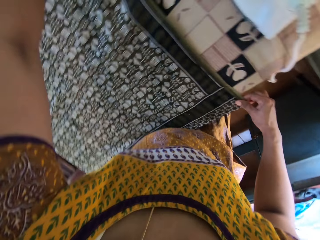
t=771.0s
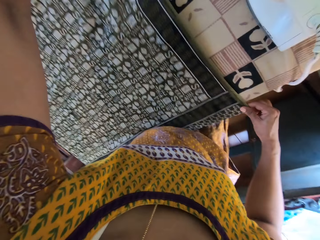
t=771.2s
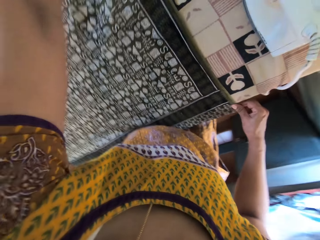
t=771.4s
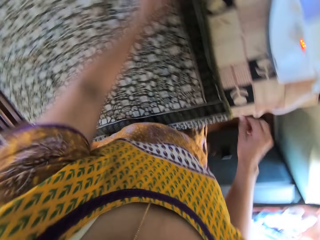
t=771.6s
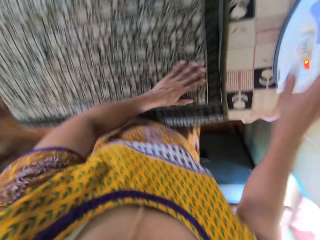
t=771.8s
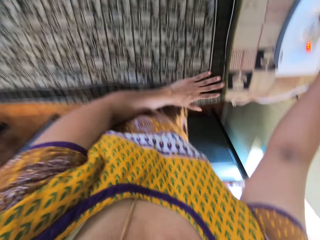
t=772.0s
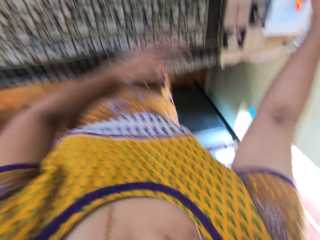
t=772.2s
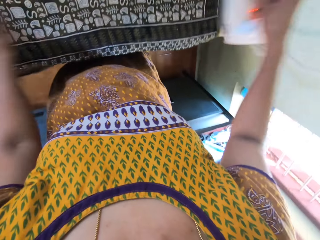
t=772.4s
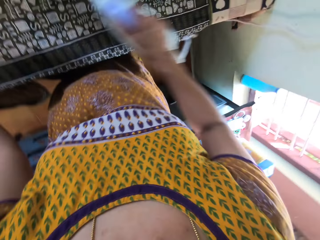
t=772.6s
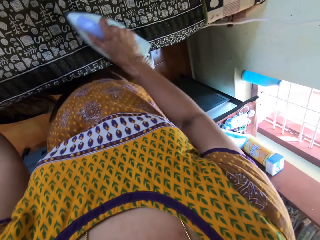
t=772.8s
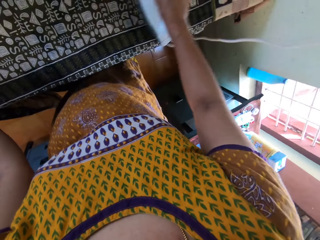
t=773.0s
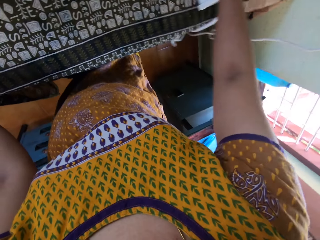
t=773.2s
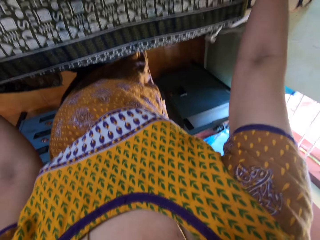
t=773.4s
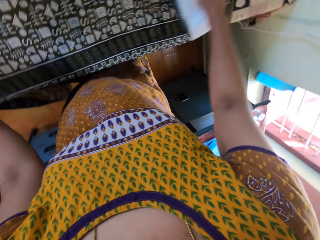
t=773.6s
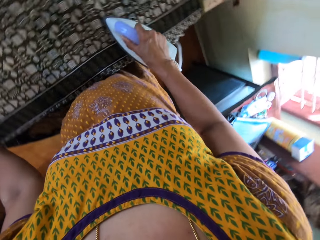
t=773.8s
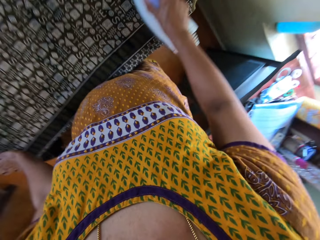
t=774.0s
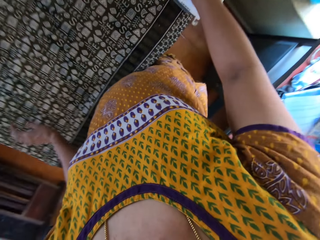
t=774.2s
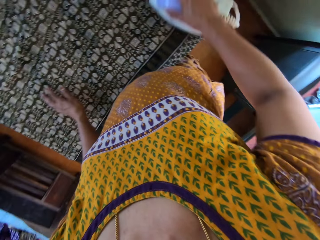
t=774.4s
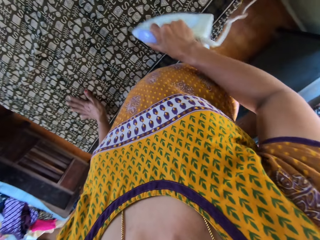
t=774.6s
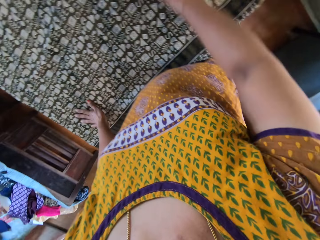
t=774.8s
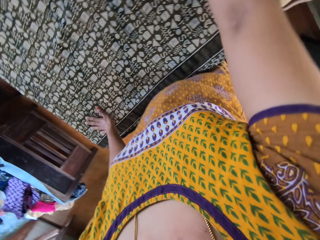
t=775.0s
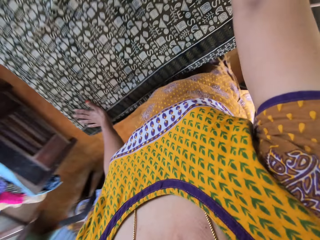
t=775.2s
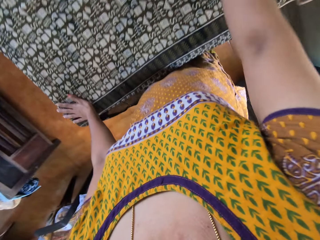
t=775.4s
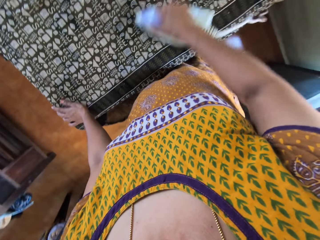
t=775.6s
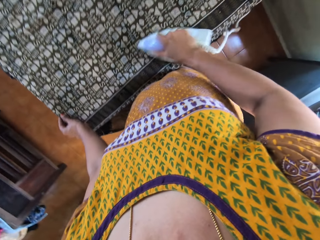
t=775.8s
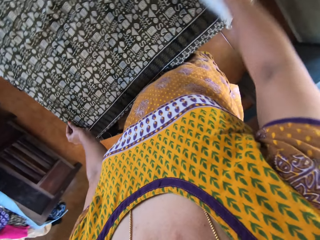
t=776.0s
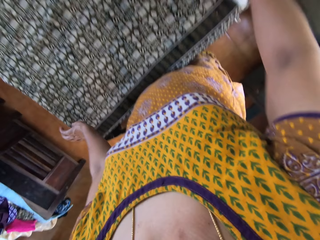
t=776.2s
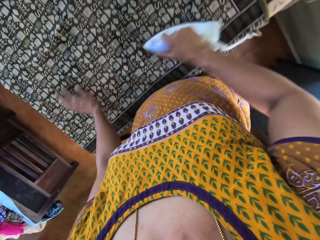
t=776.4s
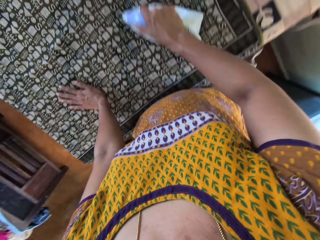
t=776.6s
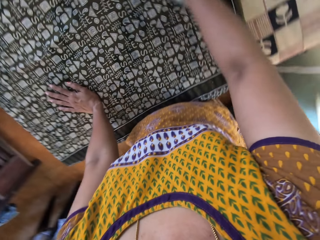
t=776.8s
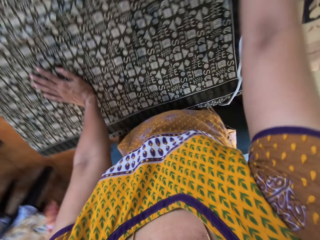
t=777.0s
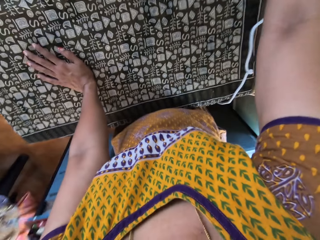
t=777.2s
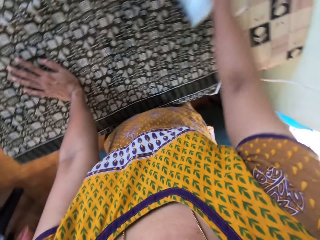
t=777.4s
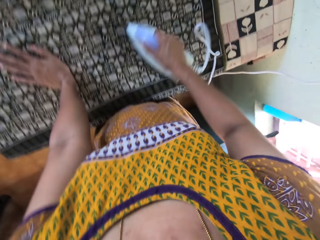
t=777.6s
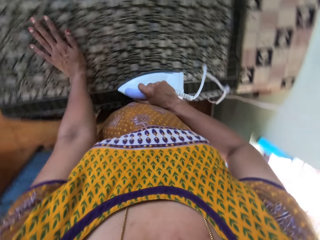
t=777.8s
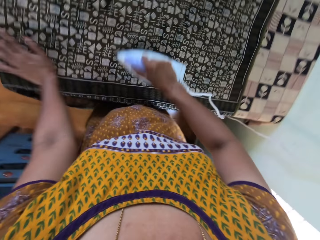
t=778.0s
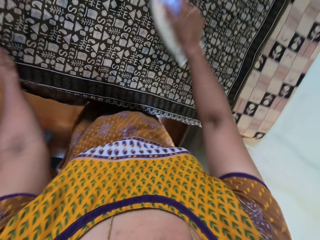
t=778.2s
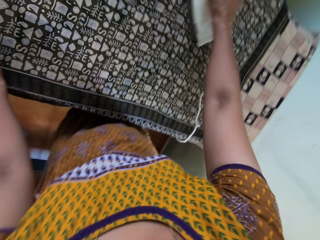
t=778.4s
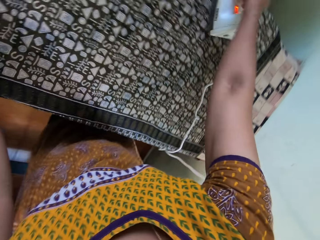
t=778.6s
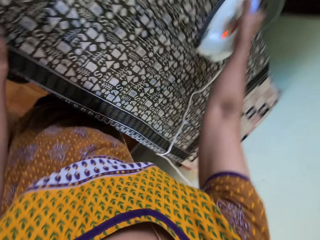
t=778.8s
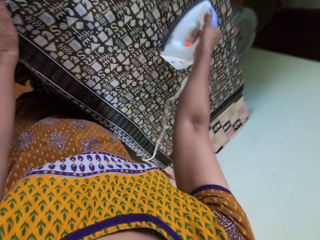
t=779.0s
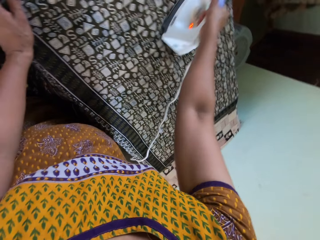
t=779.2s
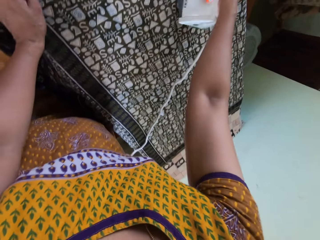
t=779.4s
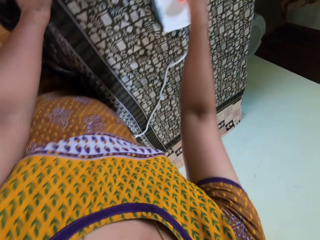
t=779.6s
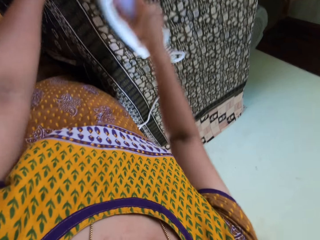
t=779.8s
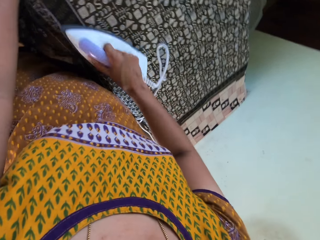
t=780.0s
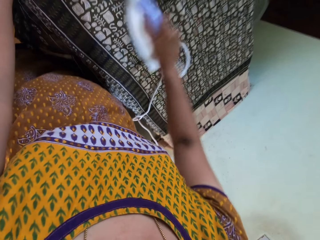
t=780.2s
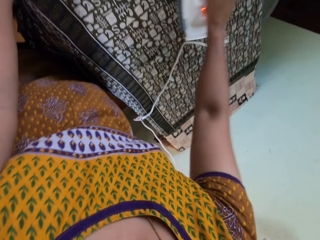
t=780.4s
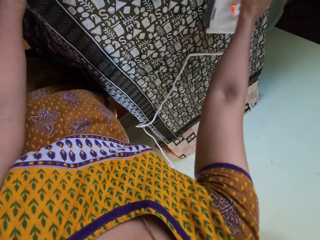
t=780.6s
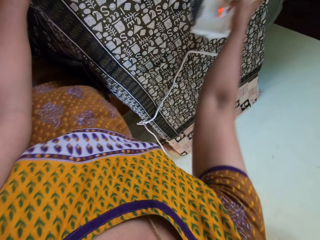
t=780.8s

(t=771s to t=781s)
The camera wearer adjusts the fabric on the ironing board with her left hand. She moves her left hand on the fabric on the ironing board. She picks up the electric iron from the ironing board with her right hand. She irons the fabric on the ironing board with the electric iron in her right hand. She moves her left hand on the fabric on the ironing board. She places her left hand on the fabric on the ironing board. She moves her left hand on the fabric on the ironing board.

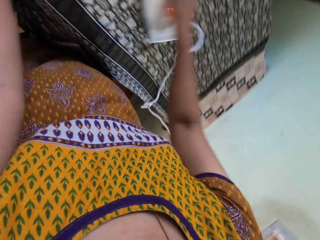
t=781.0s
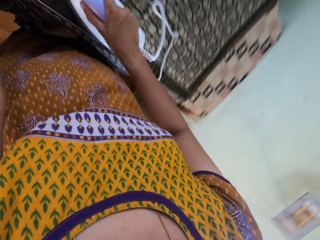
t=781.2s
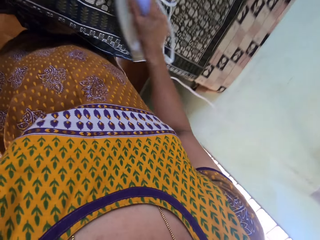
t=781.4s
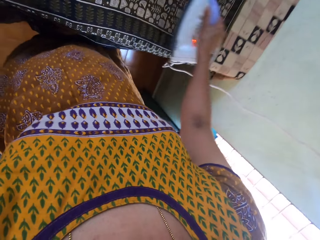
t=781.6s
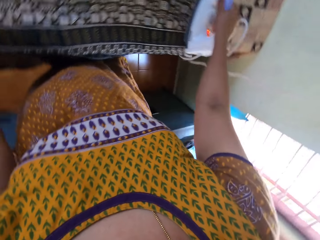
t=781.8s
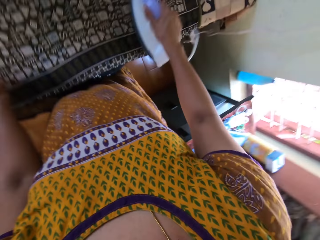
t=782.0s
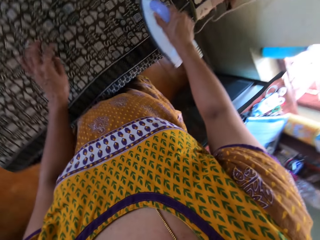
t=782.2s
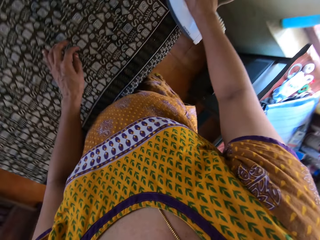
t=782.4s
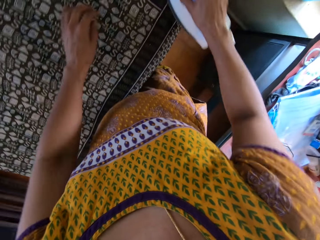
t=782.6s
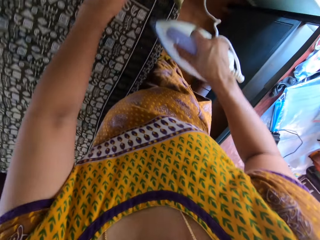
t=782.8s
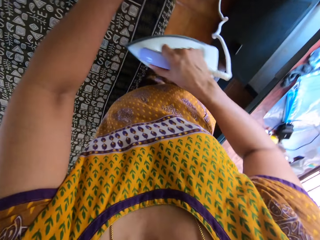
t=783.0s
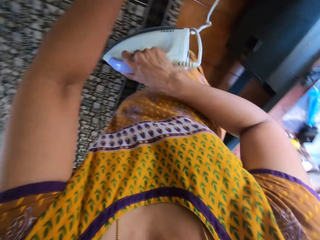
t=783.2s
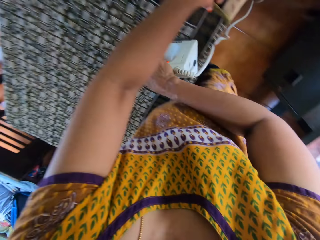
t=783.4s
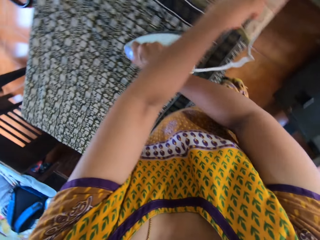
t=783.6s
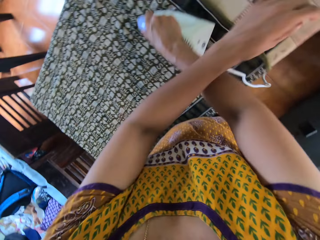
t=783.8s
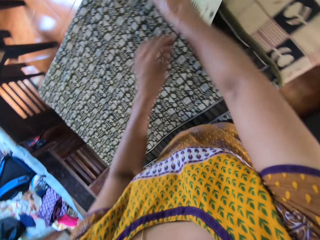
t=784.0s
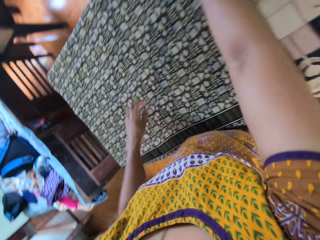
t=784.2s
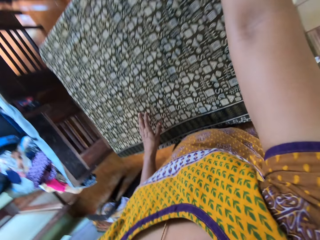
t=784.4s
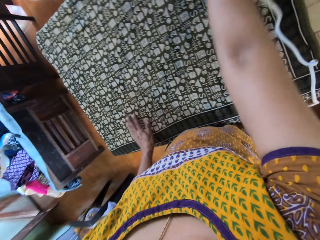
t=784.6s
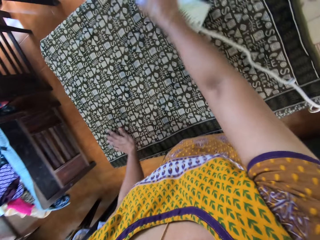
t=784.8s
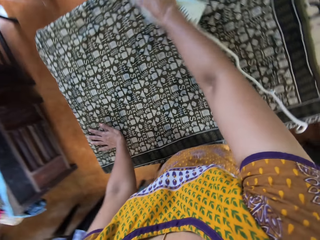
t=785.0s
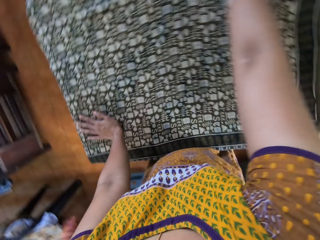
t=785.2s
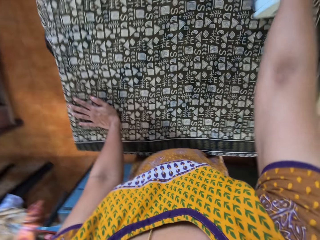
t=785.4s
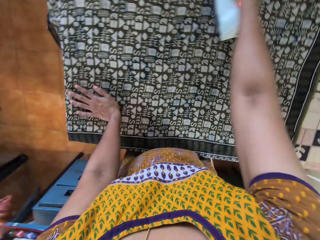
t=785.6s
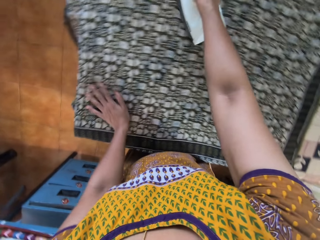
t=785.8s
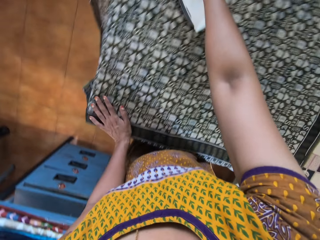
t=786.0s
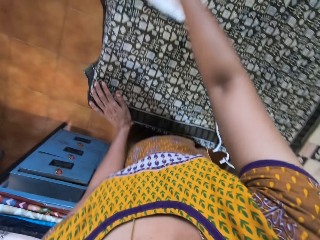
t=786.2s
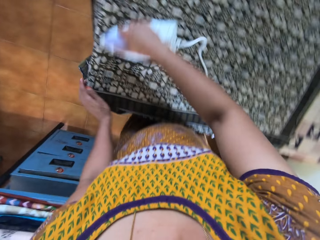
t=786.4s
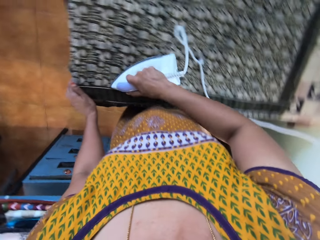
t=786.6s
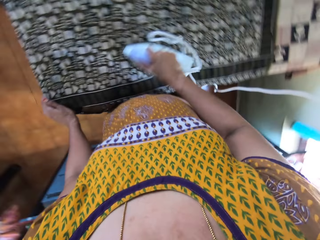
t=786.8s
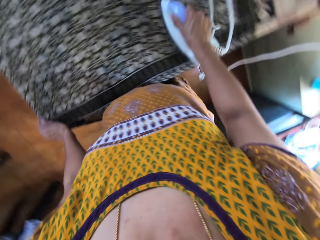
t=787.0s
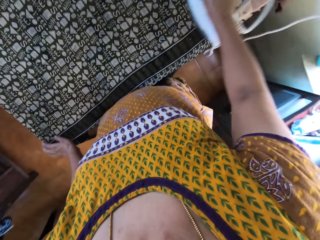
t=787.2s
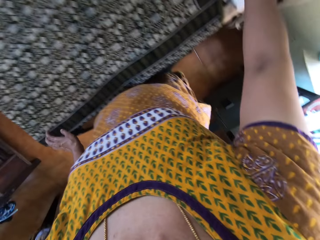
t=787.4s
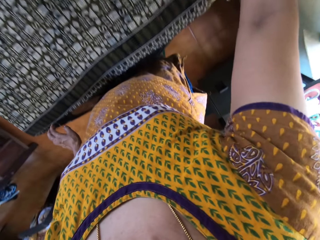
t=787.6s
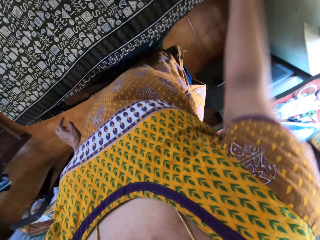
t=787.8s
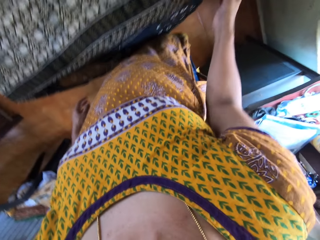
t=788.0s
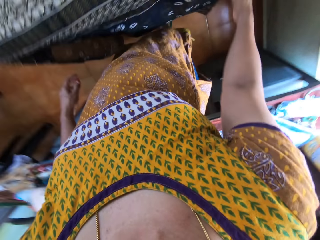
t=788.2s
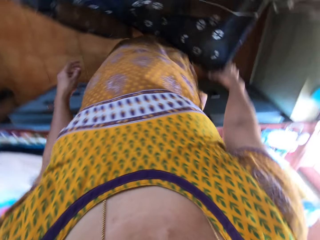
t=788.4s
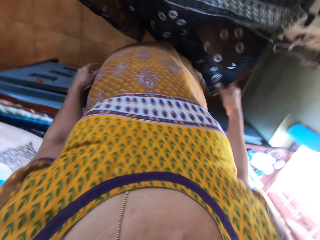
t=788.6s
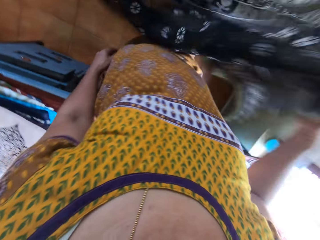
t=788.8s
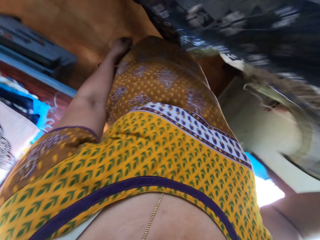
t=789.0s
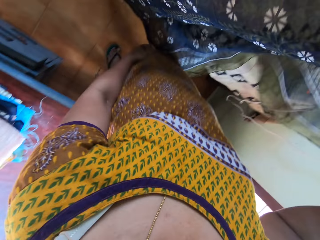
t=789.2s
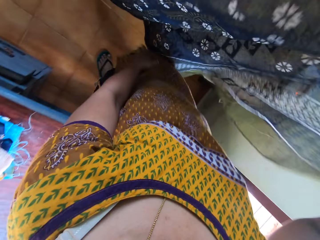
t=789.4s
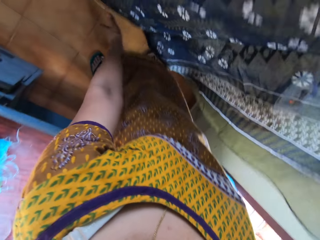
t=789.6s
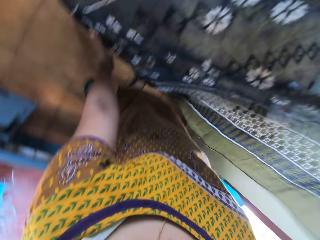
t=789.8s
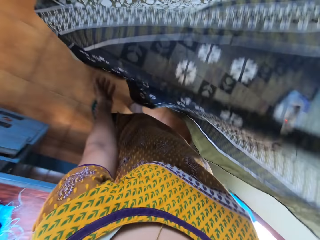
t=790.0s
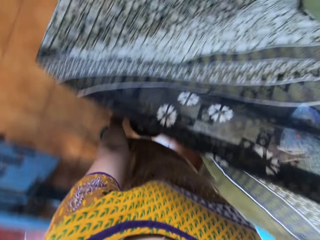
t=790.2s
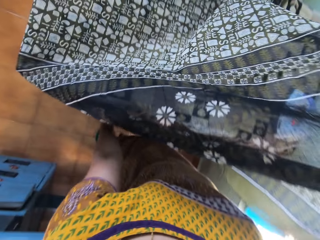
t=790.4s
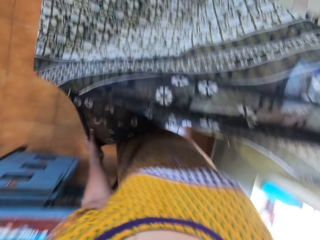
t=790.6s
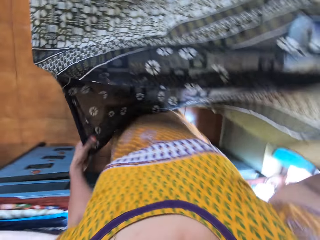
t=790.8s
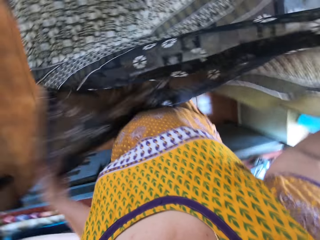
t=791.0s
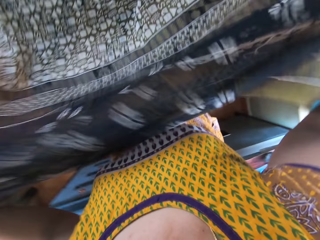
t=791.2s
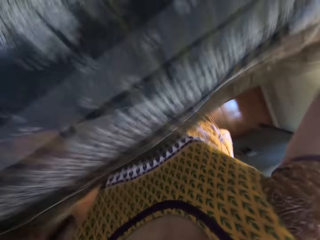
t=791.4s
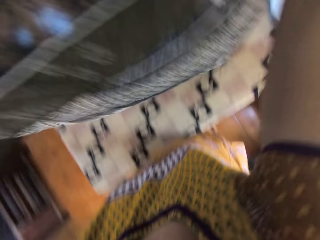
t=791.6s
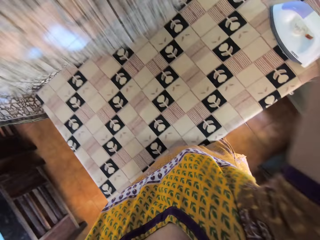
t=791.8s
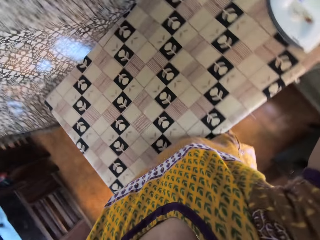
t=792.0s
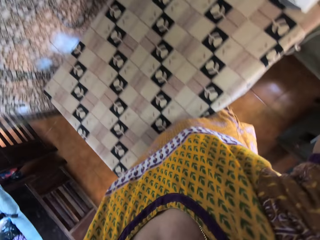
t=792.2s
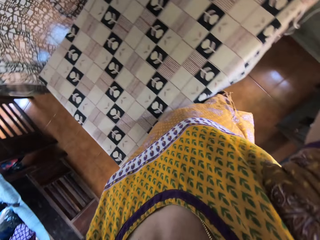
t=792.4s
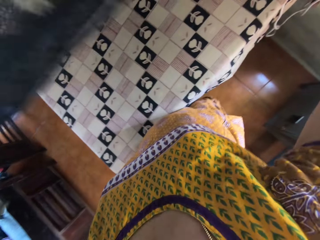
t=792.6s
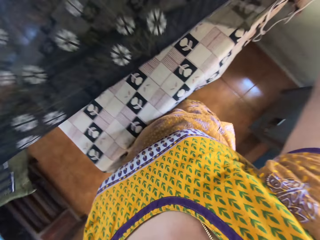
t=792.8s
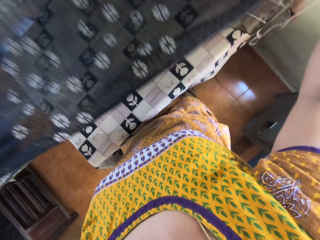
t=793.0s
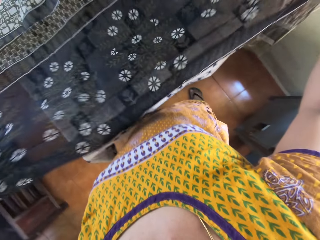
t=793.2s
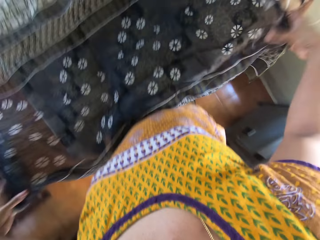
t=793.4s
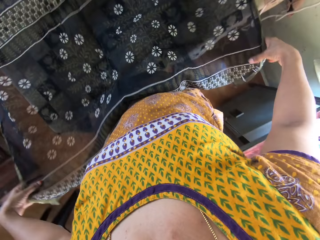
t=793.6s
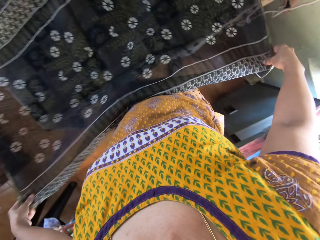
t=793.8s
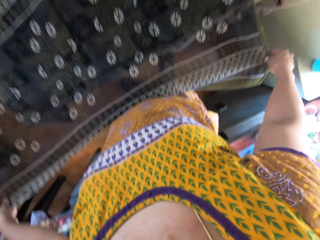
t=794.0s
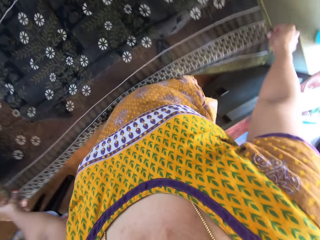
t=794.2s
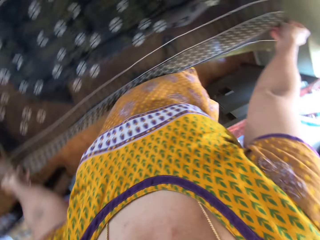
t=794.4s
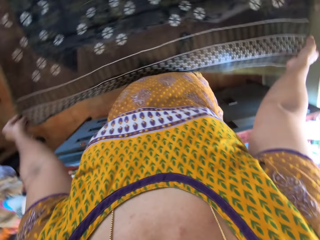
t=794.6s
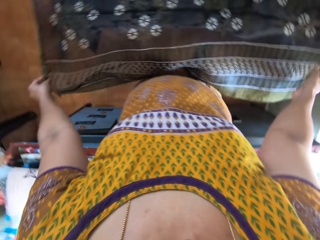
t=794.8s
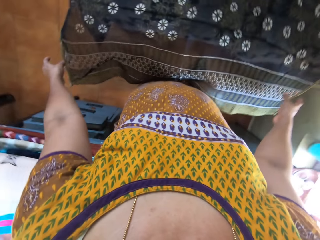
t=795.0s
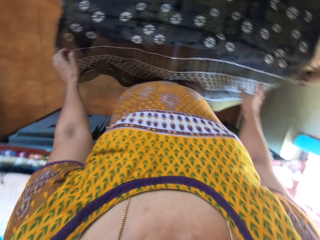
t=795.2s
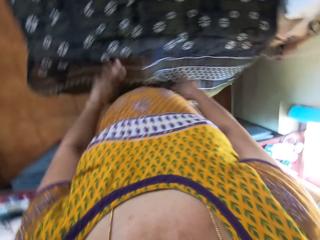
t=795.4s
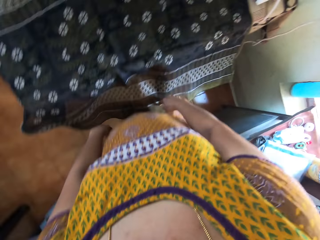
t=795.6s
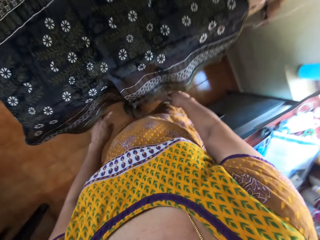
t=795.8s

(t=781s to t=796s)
The camera wearer holds the fabric on the ironing board with her left hand. She places her left hand on the fabric on the ironing board. She moves her left hand on the fabric on the ironing board. She puts the iron box on the table with her right hand. She raises the fabric from the ironing board with her right hand. She raises the fabric from the ironing board with both hands. She adjusts the cloth with both hands. She places the fabric on the ironing board with both hands.
